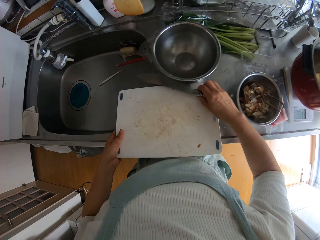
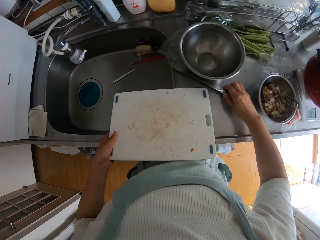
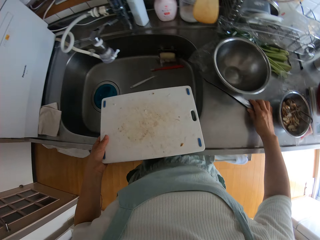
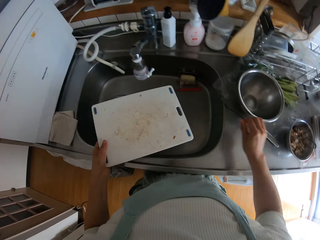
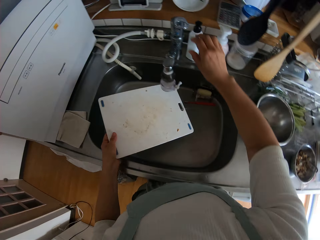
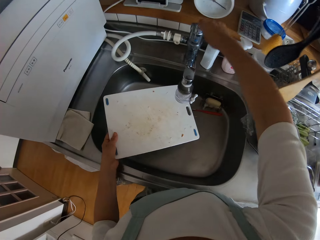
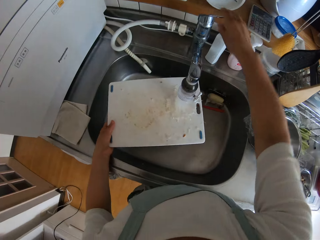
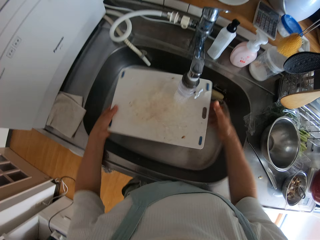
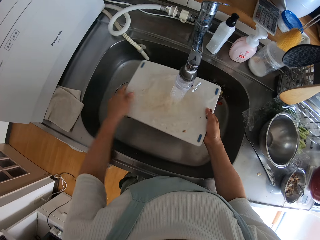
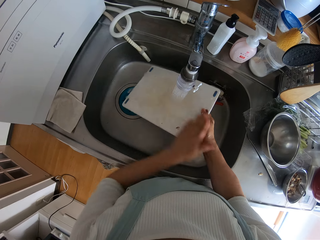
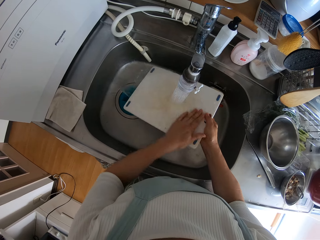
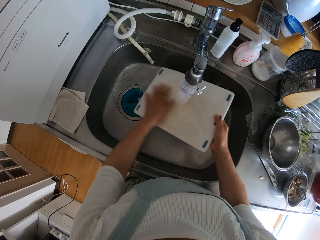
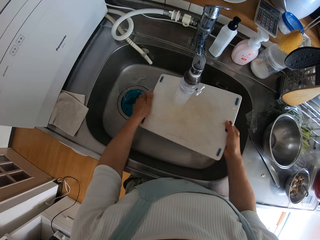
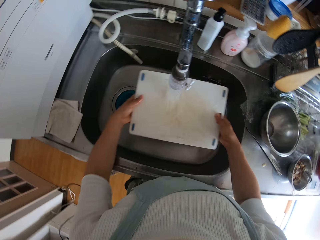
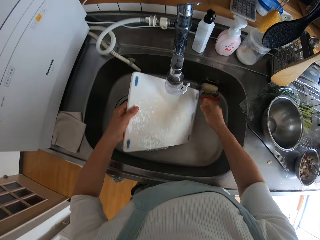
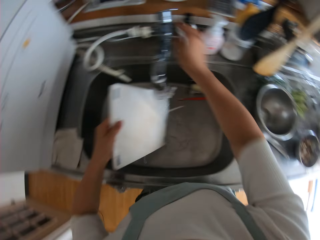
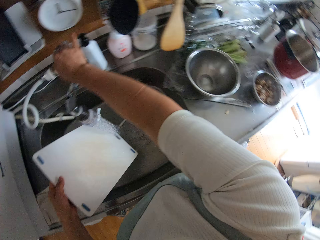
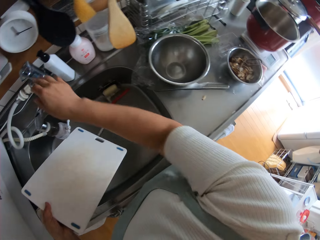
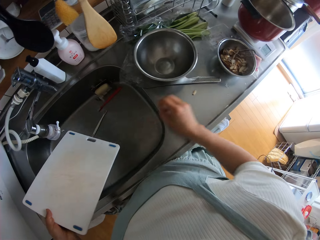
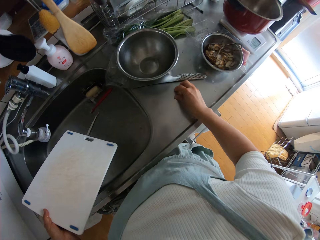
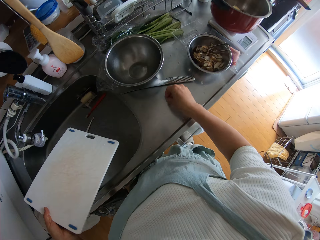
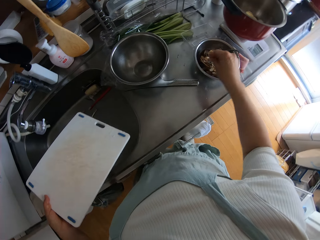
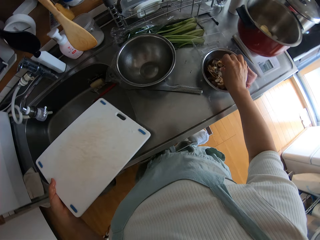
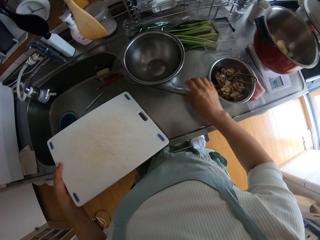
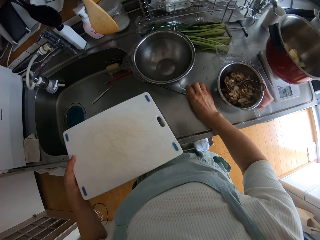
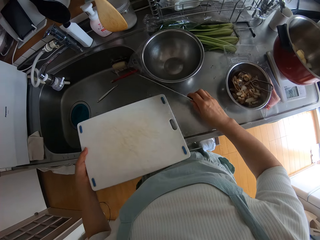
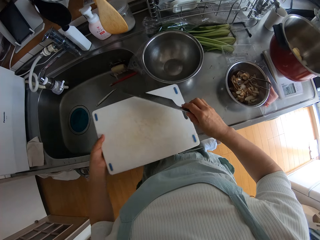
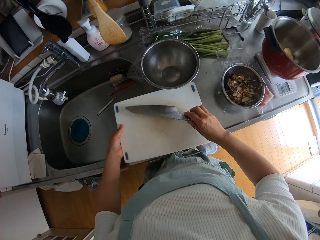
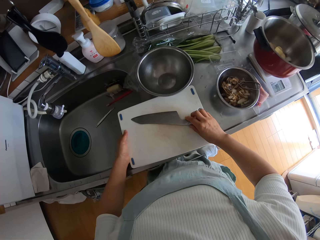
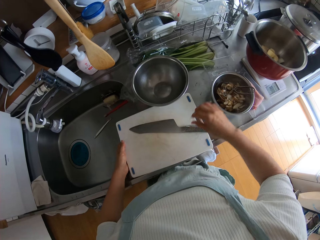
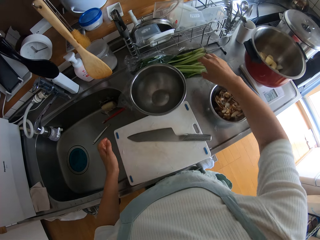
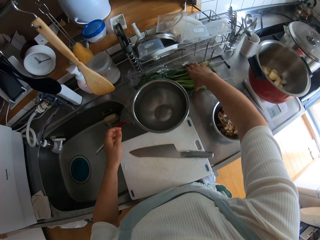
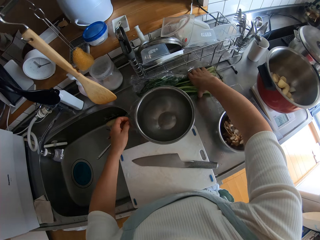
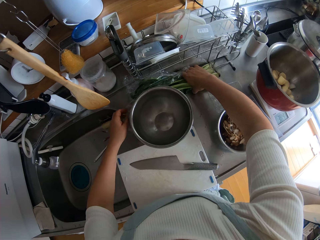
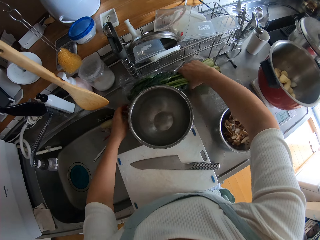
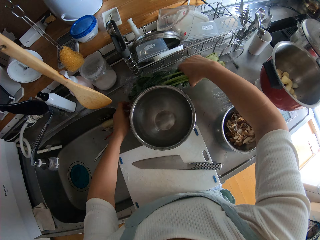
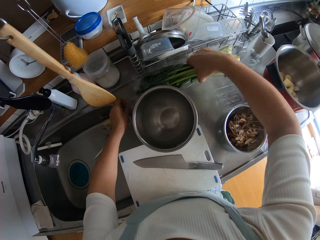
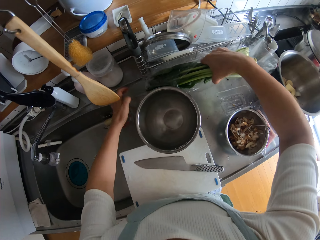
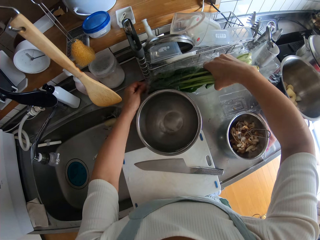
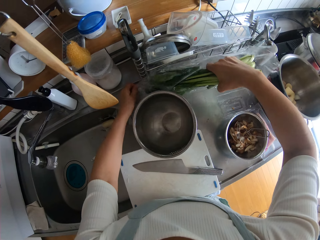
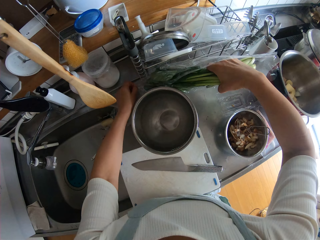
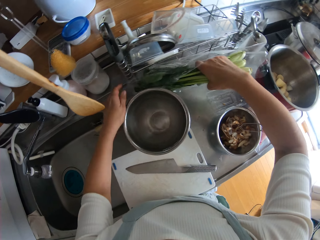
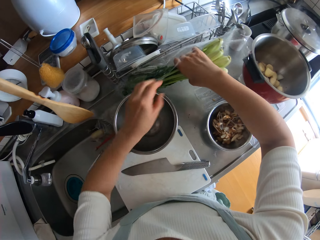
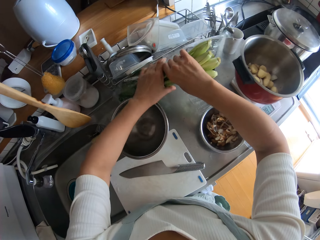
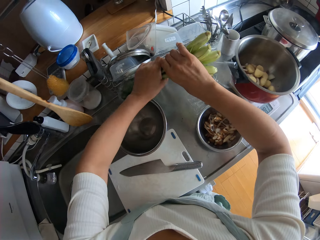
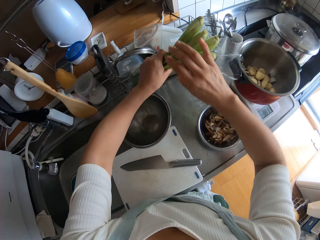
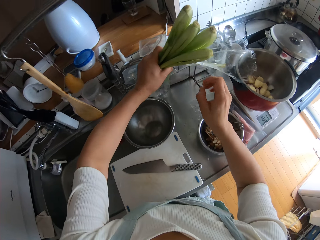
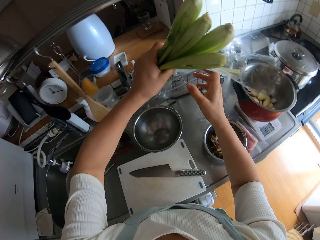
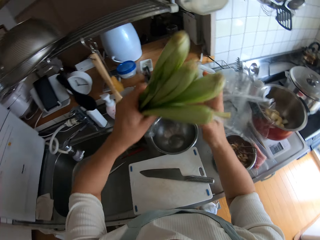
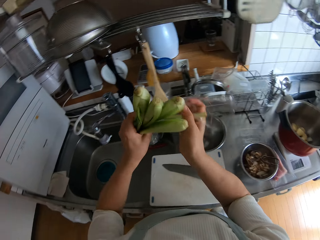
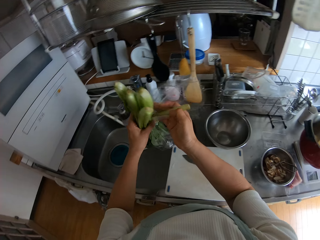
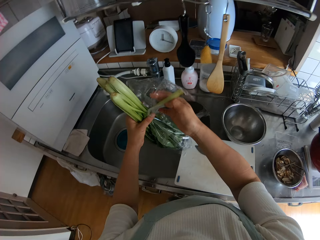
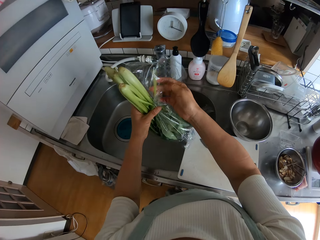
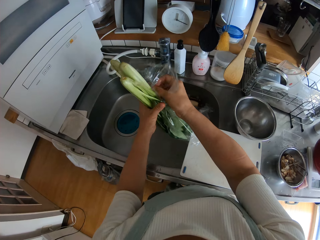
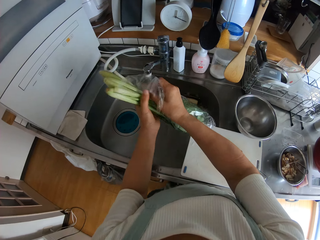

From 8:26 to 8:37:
The camera wearer drops the knife on the countertop. She opens the tap. She rinses the chopping board with her hand. She closes the tap. She picks up the knife from the countertop. She places the chopping board on the countertop. She places the knife on the chopping board. She picks up the nylon of leeks or spinach from the countertop.

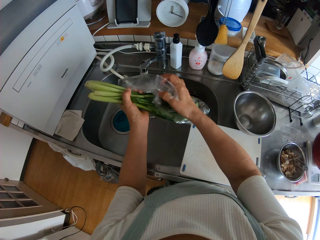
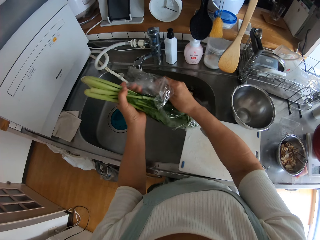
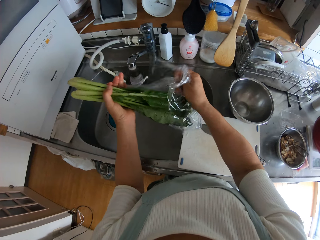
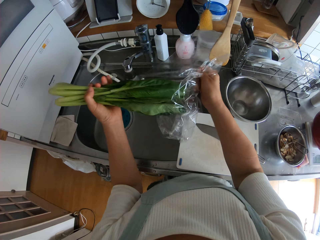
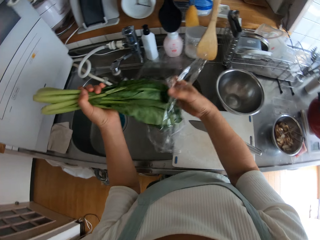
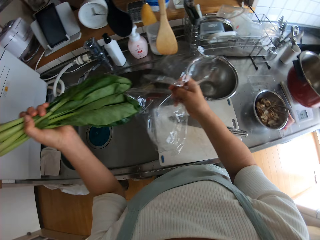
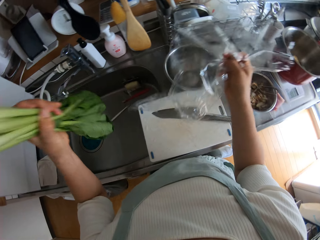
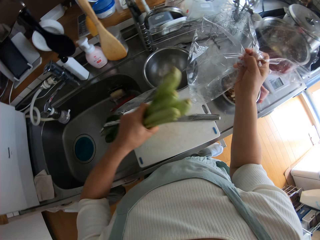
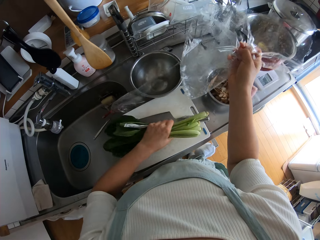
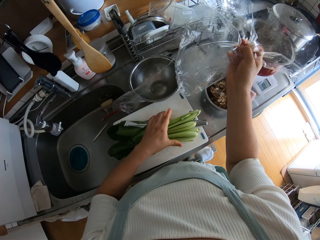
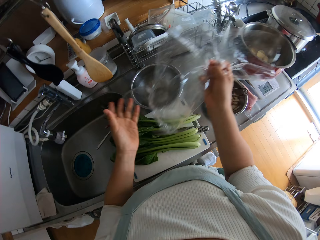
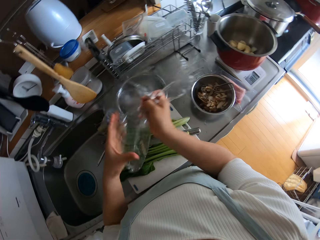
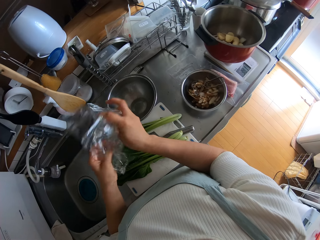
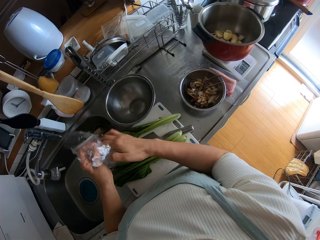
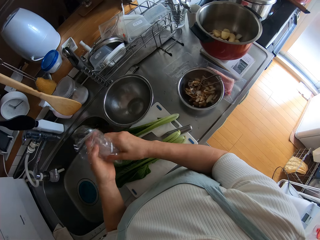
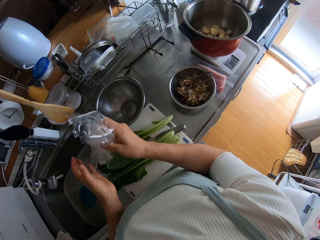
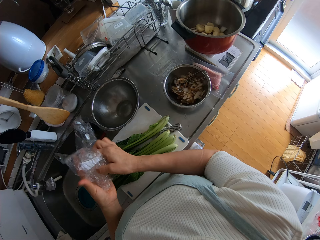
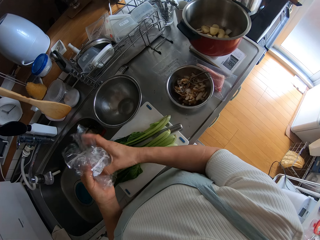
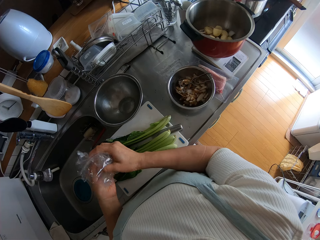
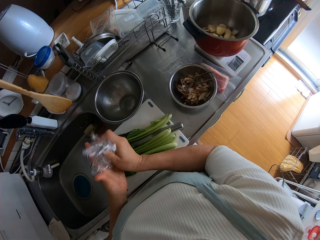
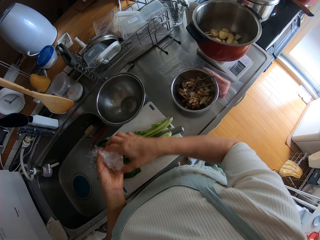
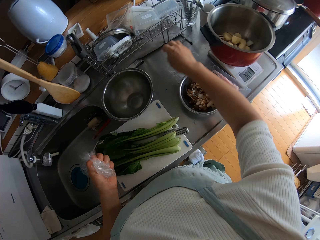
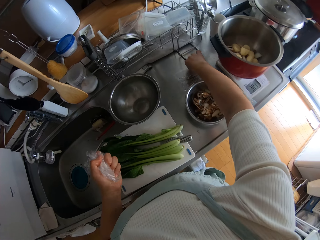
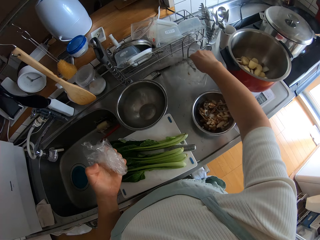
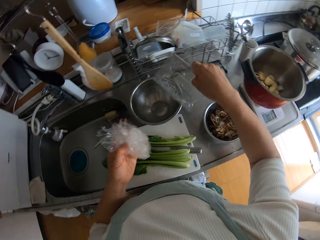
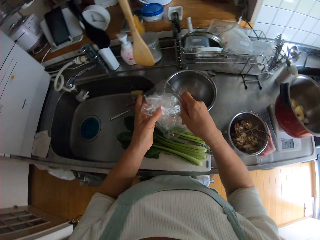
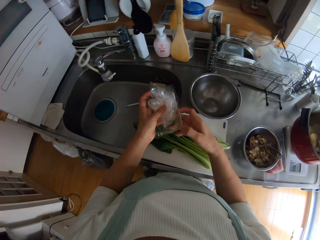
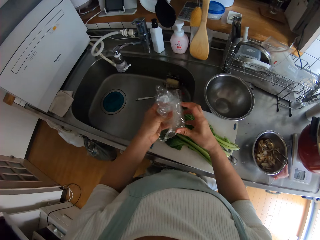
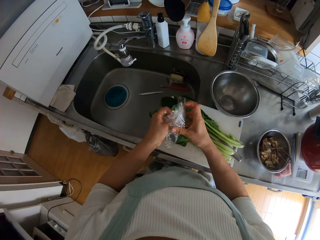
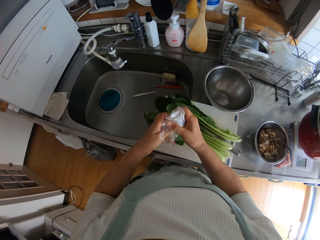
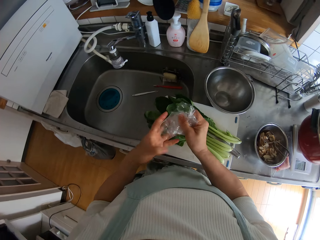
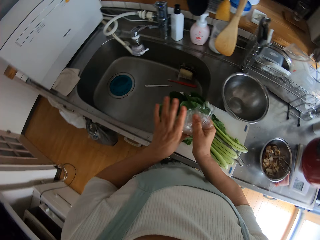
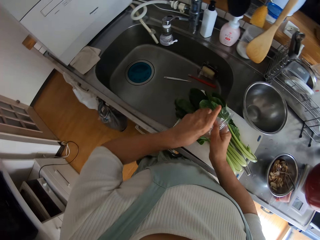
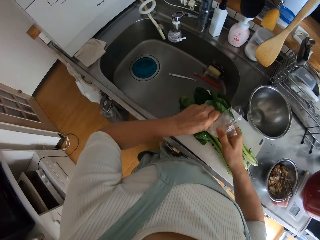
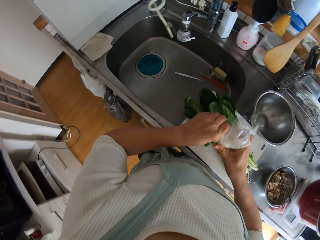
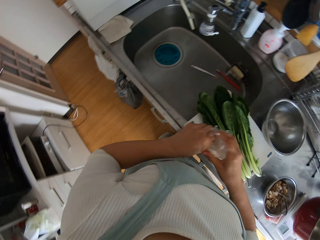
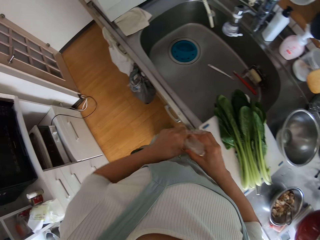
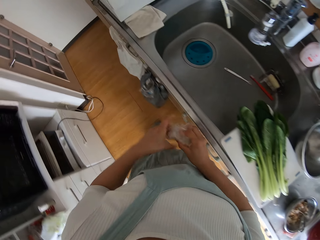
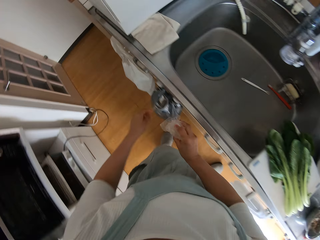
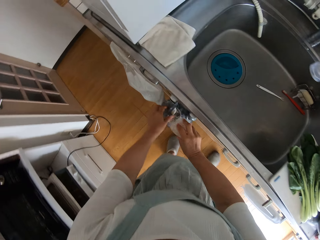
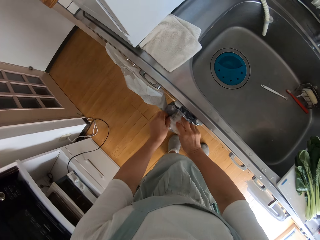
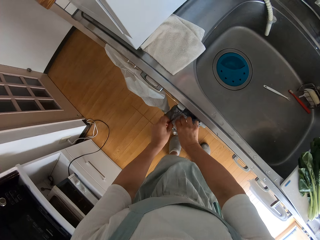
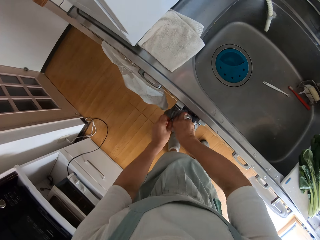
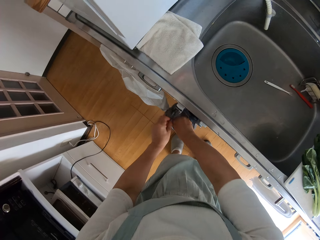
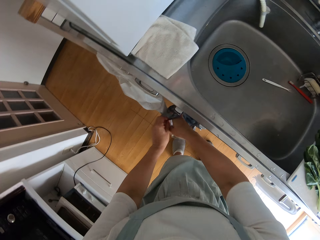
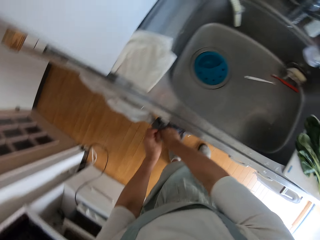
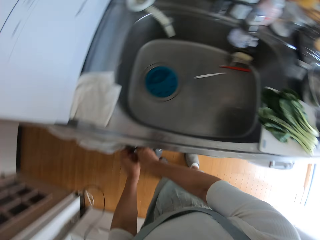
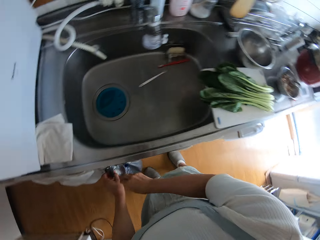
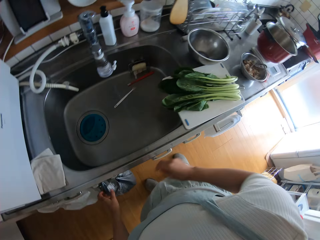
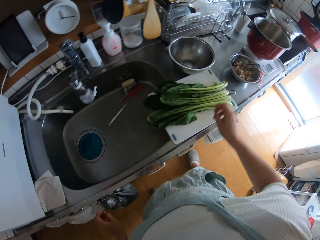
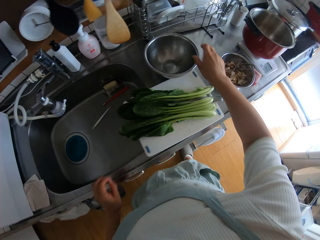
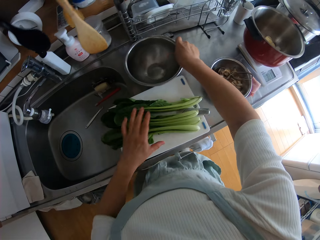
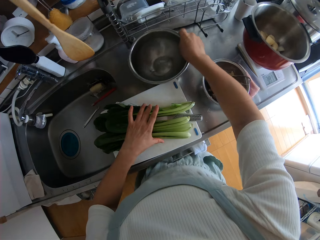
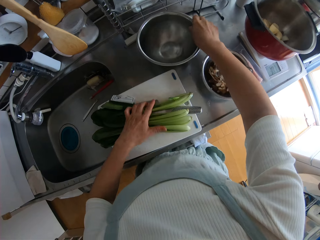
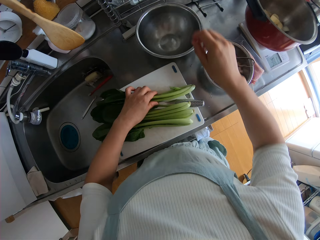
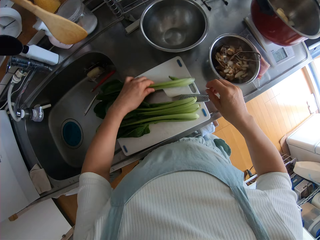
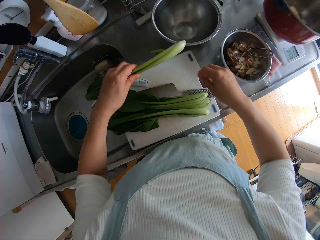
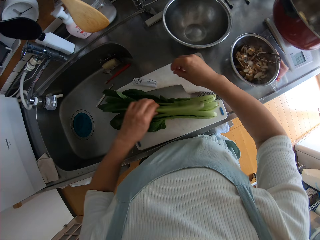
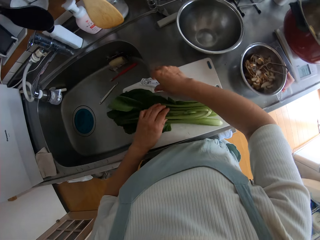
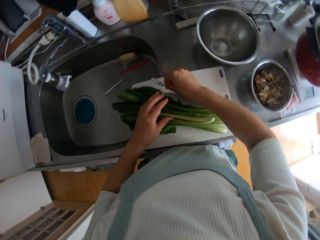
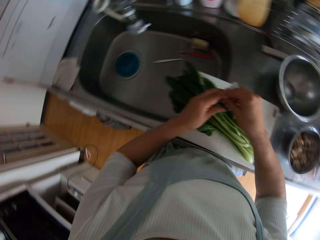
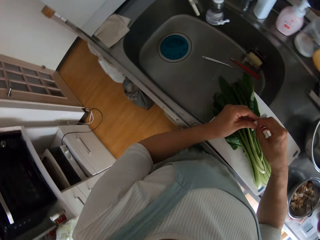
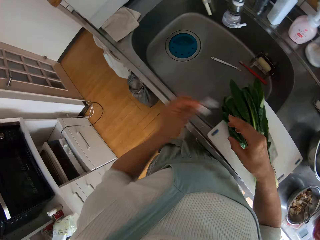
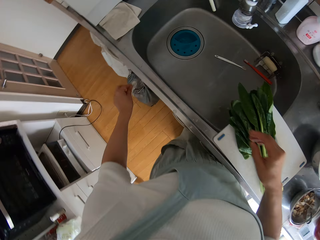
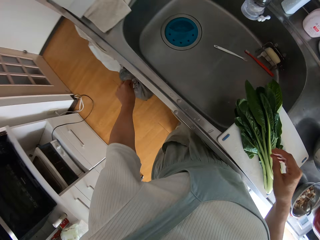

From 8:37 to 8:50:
The camera wearer removes the nylon or paper from the leeks. They drop the leeks on the chopping board. They fold the paper. They squeeze the nylon. They pick the pack from the countertop. They squeeze the pack. They drop the pack and nylon into a polythene bag hung on the drawer handle. They move the stainless bowl on the countertop. They pick a leek leaf from the chopping board. They drop the leek leaf on the chopping board. They pick a piece of paper from the chopping board.
